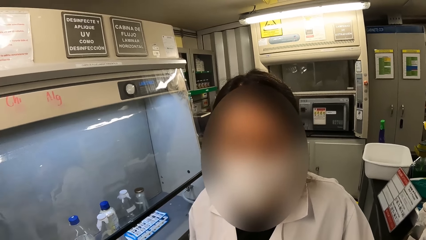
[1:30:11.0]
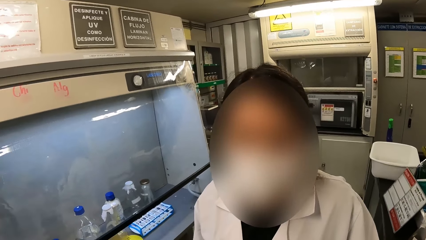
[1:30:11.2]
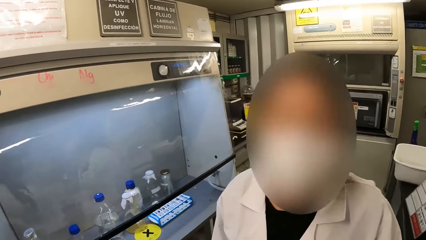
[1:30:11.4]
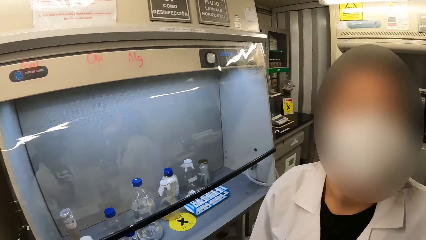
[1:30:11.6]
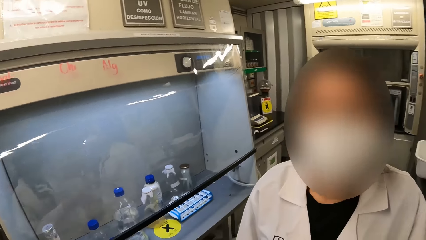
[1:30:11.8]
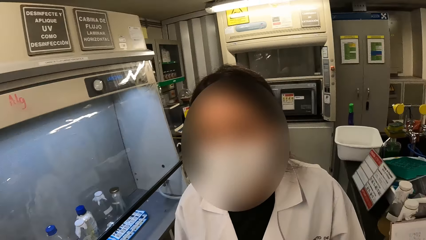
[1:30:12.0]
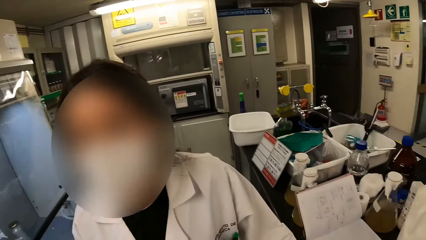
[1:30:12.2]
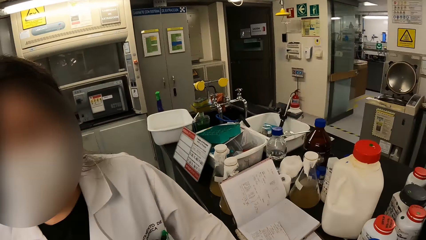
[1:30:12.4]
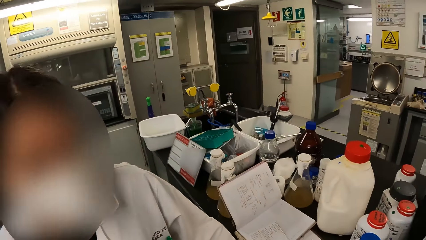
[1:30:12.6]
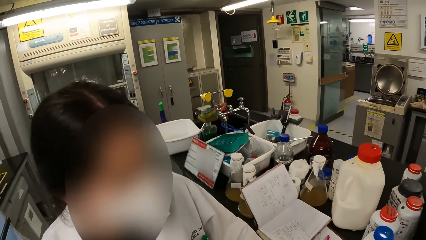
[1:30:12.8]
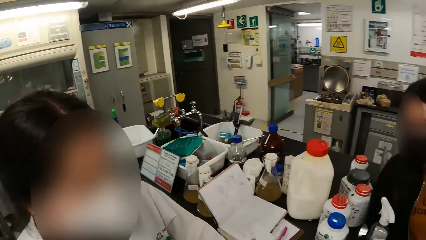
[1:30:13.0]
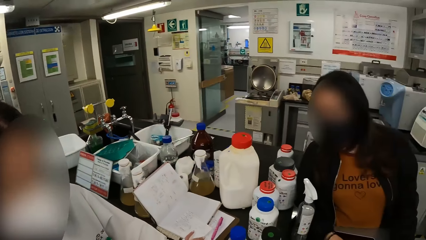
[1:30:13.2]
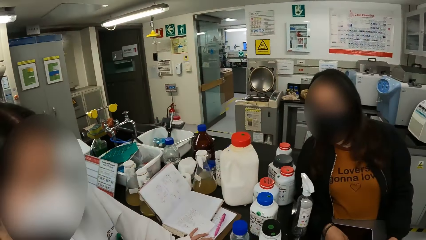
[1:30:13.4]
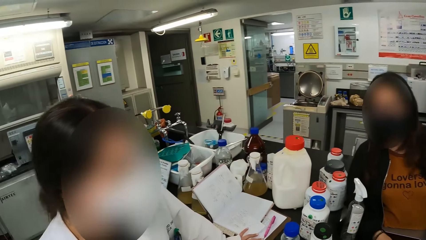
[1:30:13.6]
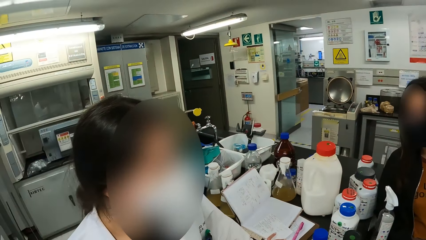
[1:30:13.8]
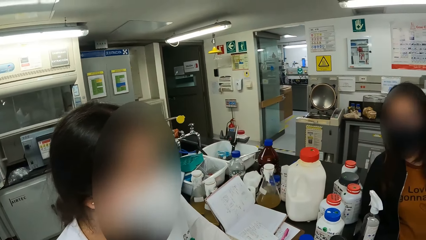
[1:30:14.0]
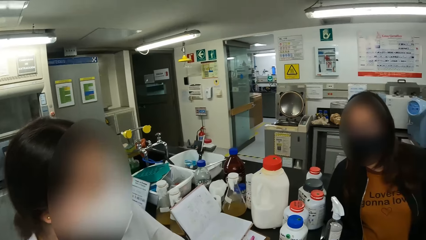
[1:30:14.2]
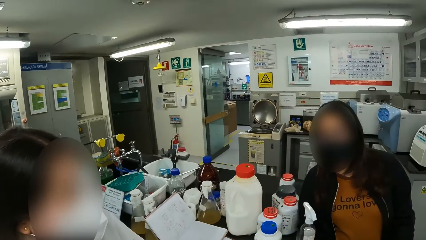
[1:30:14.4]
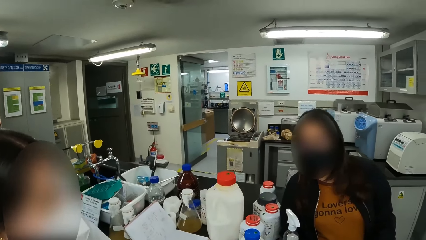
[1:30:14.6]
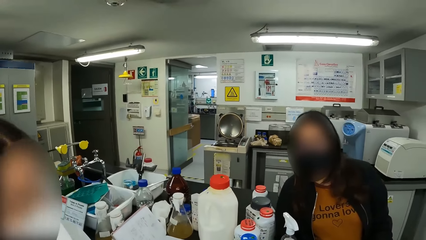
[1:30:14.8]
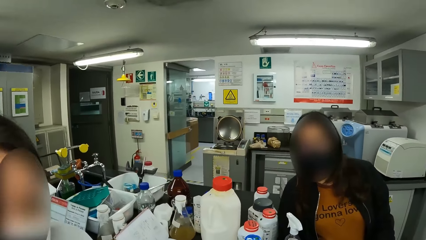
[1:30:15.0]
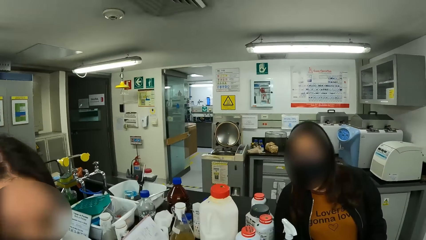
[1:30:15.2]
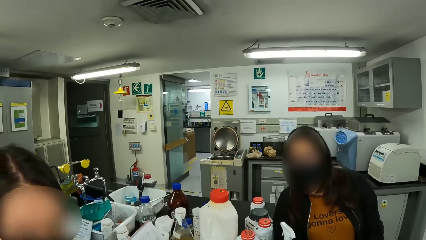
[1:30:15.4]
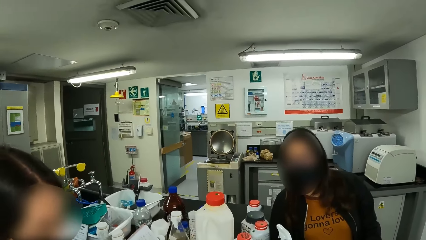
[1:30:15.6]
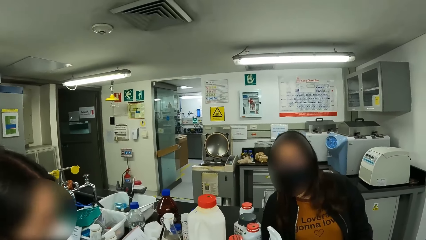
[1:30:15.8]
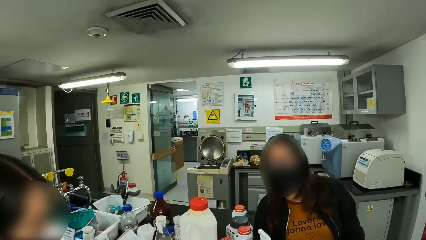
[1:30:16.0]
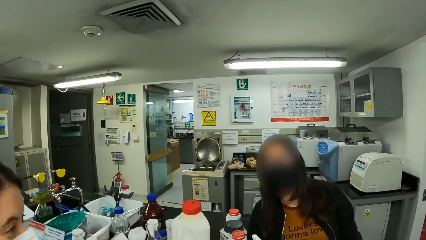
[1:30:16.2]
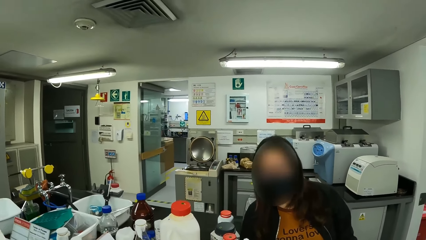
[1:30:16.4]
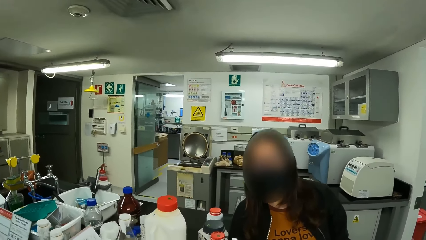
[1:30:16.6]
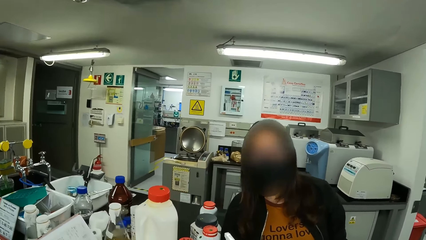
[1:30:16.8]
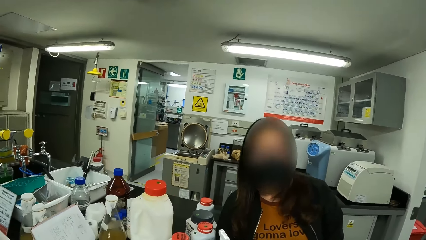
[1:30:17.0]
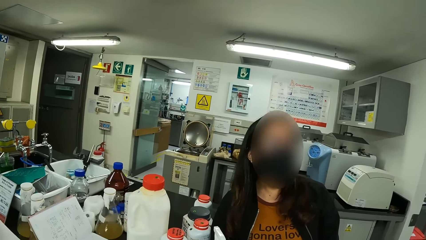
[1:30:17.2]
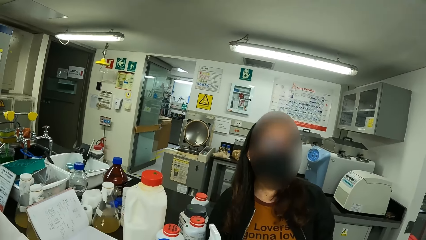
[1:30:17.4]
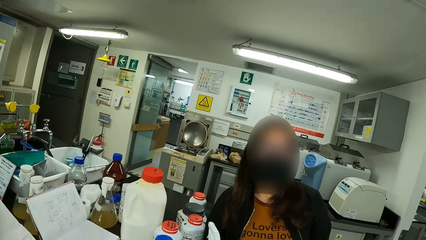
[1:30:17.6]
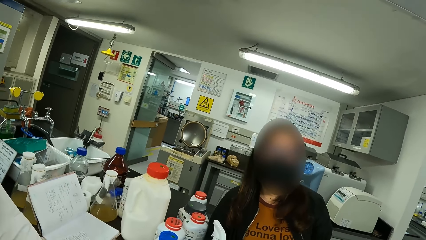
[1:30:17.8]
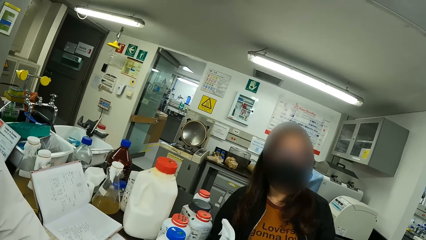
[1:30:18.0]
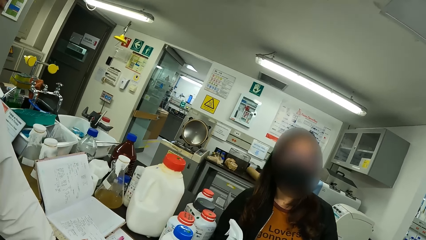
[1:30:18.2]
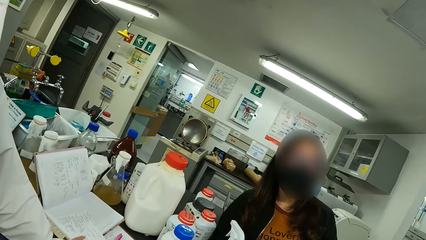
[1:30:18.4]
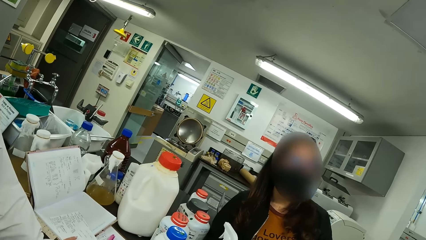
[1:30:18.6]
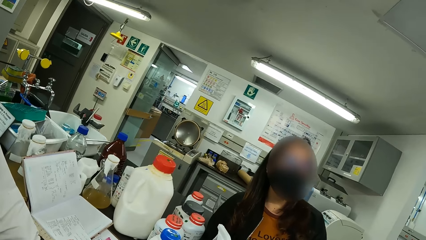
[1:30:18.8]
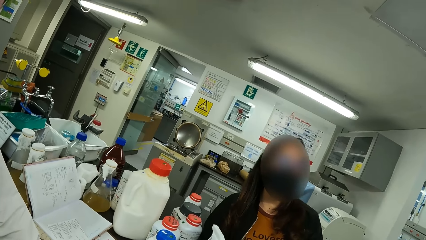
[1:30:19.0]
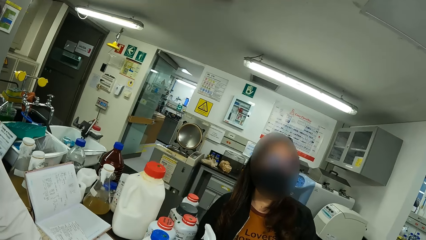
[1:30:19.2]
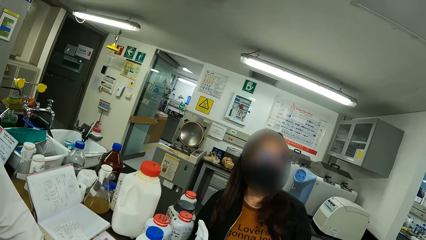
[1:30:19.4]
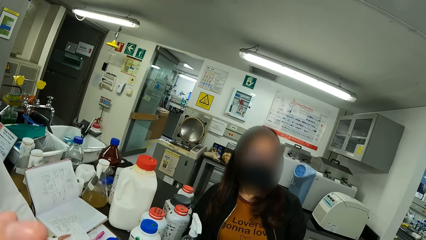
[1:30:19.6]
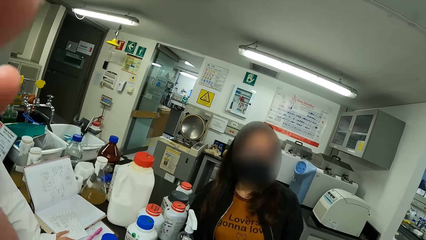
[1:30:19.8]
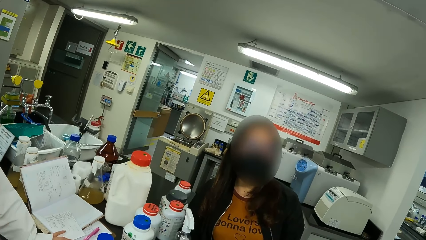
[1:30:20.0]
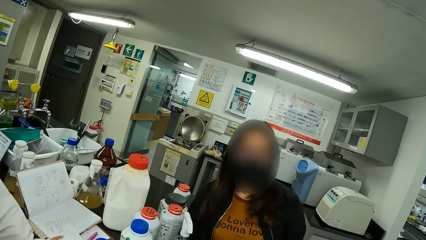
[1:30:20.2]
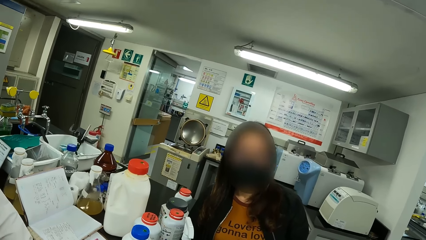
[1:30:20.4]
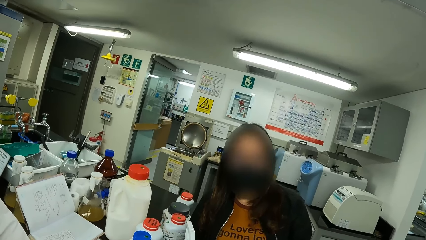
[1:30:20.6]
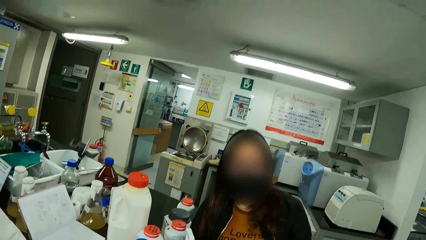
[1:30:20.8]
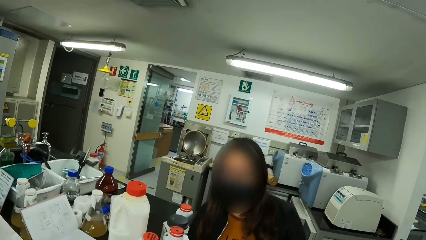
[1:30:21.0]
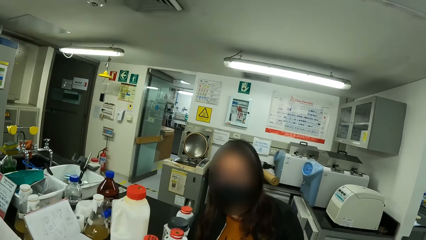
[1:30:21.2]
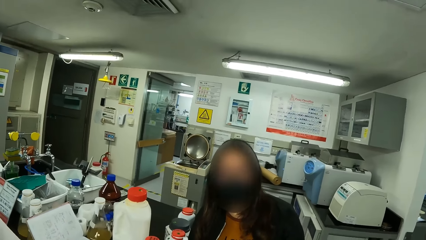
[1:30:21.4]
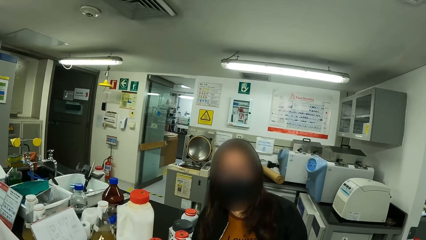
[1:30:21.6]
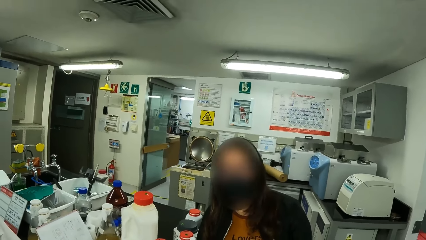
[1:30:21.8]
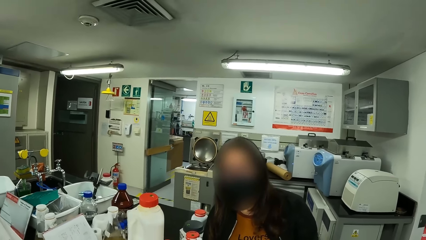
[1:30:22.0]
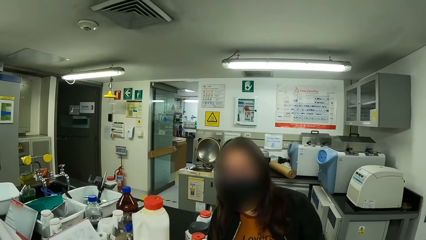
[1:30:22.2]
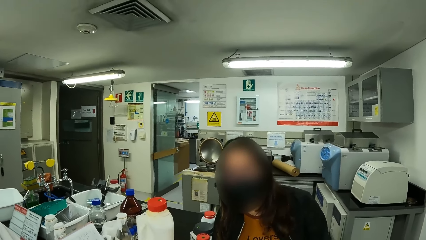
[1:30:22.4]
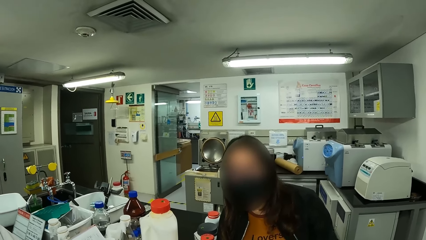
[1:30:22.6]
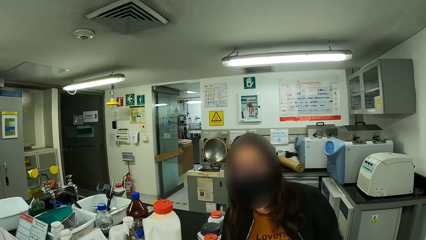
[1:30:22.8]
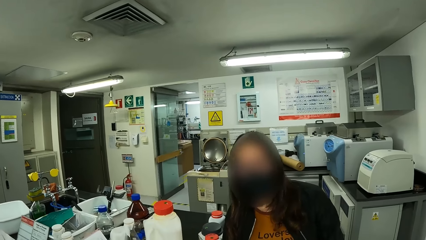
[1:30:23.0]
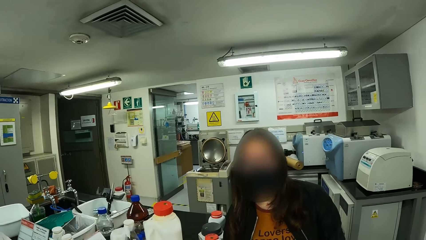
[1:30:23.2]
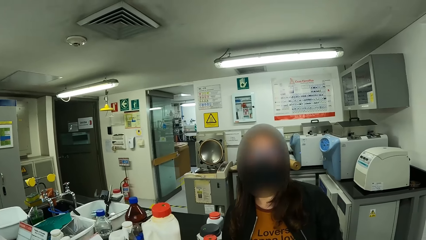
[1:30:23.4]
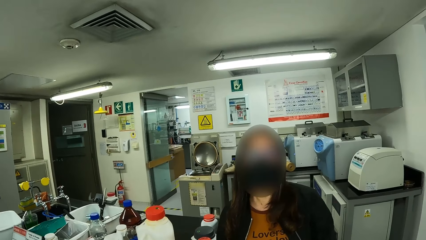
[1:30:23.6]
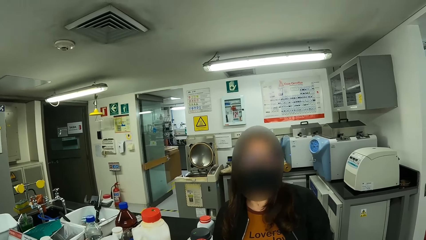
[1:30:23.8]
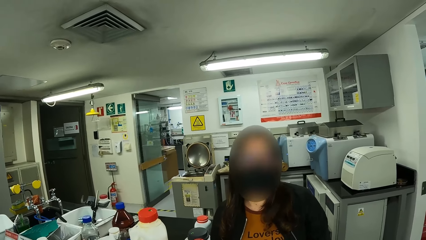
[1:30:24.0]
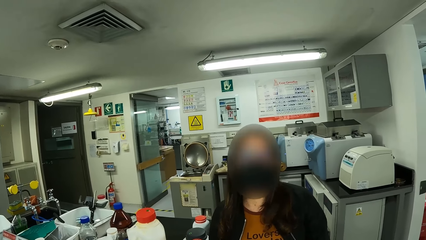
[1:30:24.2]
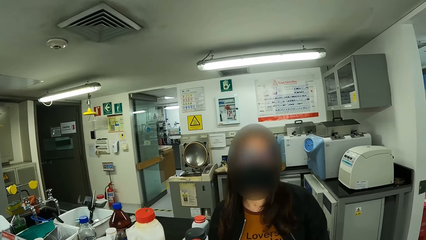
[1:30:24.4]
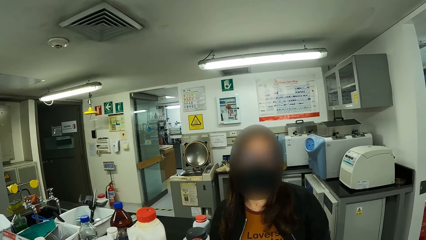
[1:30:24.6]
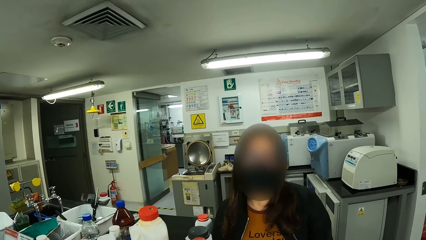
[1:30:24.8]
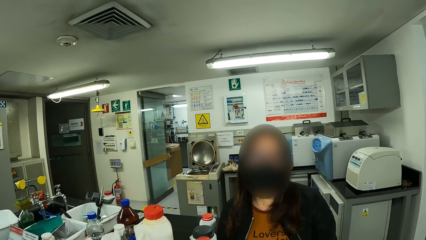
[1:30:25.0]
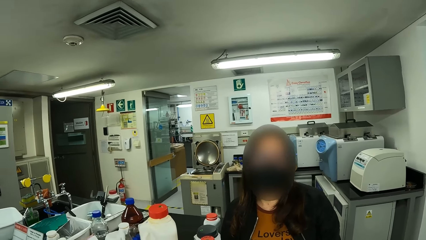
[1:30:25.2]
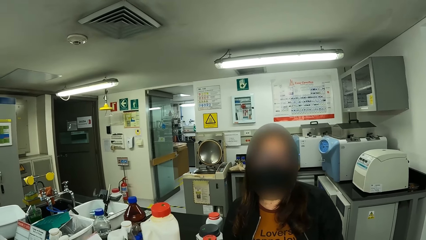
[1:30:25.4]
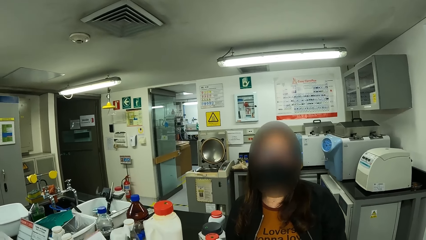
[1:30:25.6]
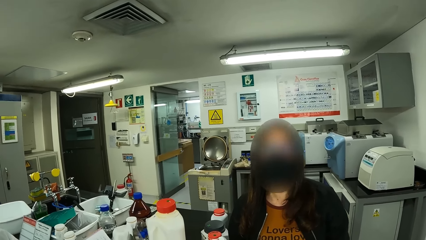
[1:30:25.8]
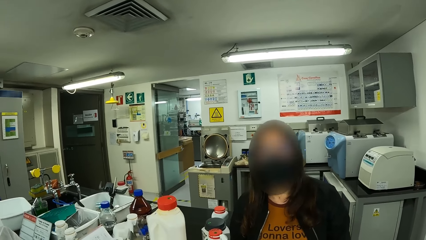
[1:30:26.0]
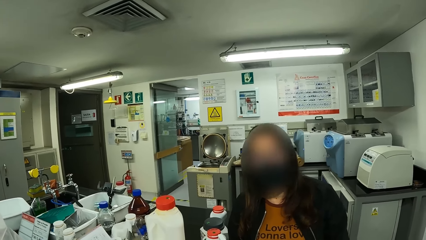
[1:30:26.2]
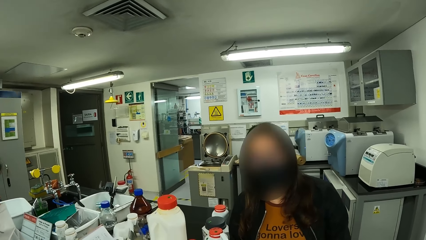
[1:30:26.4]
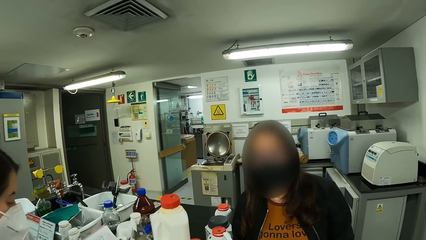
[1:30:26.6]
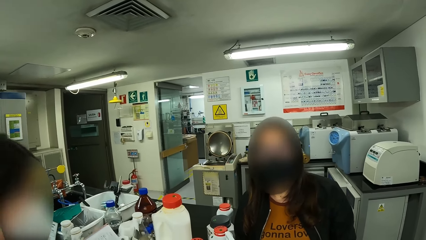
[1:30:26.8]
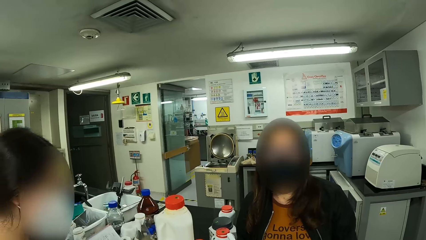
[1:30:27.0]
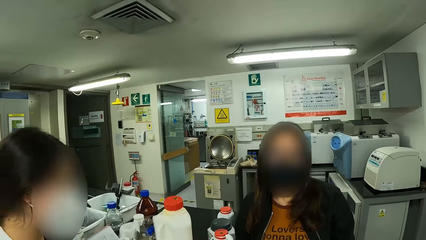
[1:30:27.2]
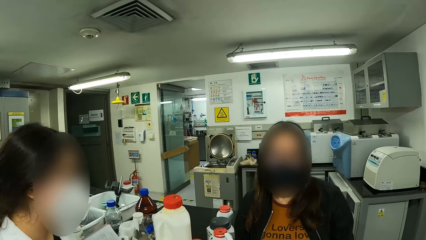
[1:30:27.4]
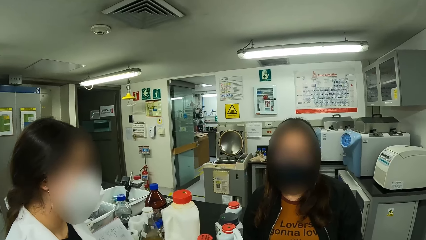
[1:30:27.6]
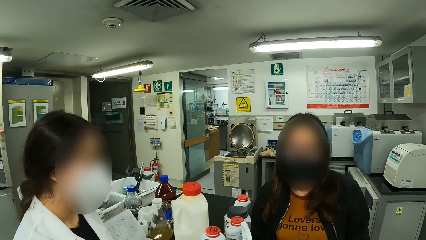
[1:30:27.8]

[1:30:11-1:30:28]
The camera wearer stares at the table. A lady interacts with the camera wearer. The camera wearer moves a hand. They stare at the lady.
